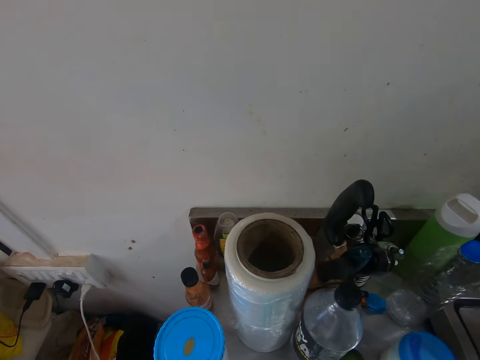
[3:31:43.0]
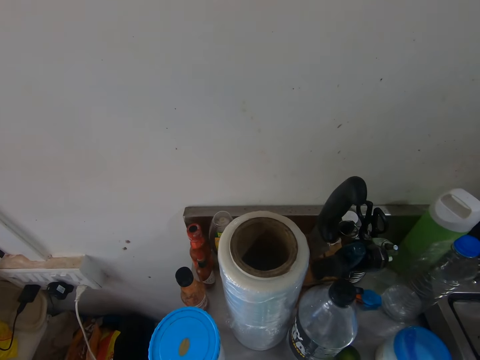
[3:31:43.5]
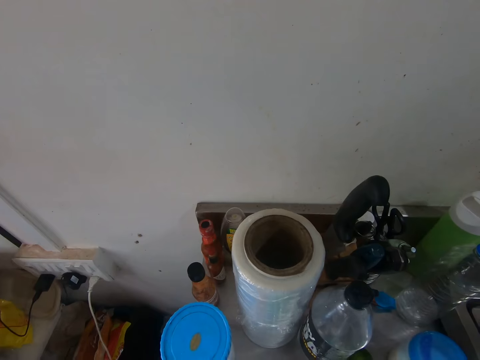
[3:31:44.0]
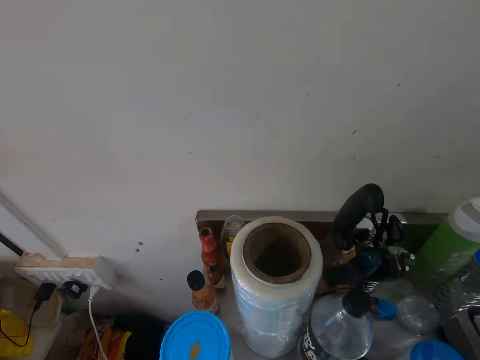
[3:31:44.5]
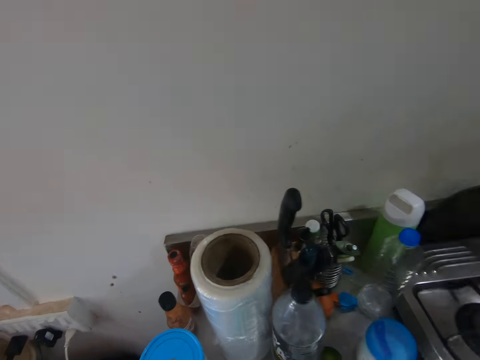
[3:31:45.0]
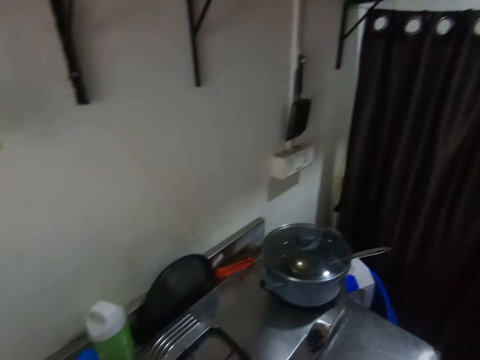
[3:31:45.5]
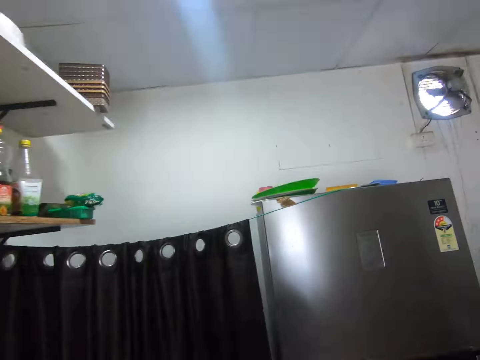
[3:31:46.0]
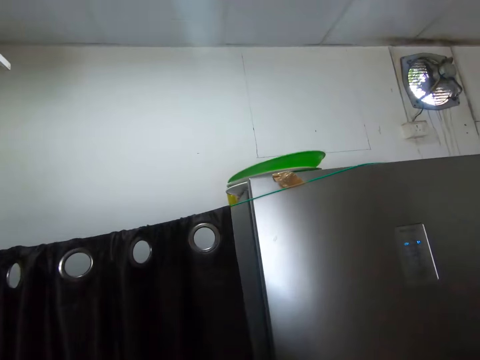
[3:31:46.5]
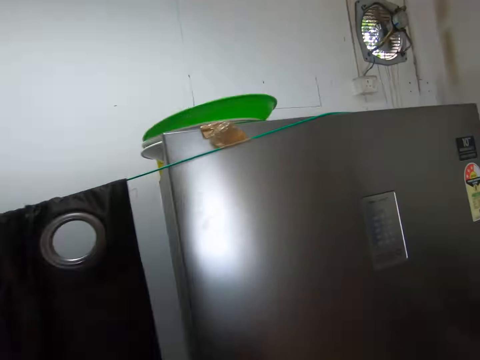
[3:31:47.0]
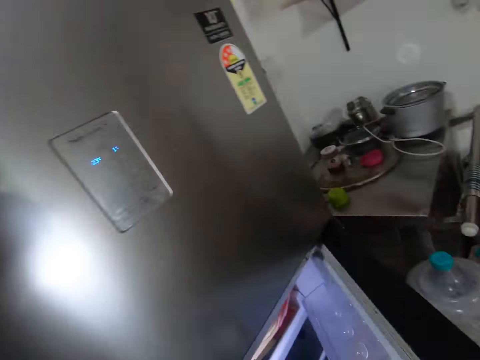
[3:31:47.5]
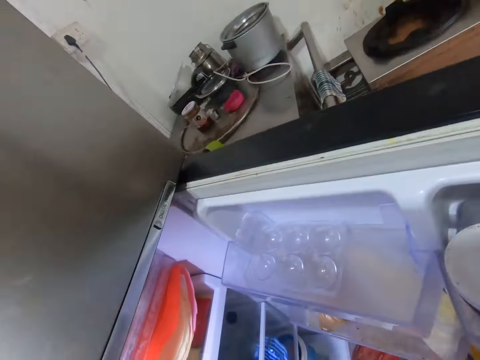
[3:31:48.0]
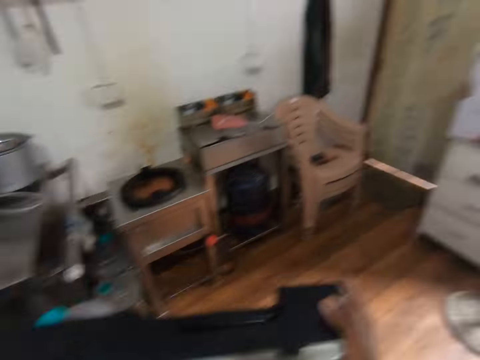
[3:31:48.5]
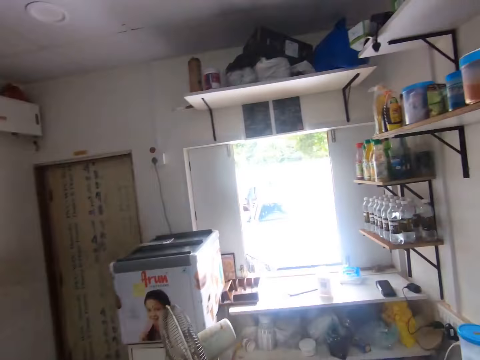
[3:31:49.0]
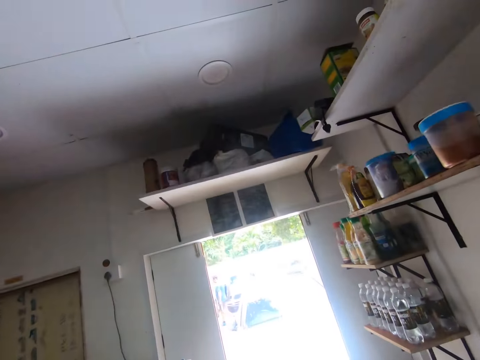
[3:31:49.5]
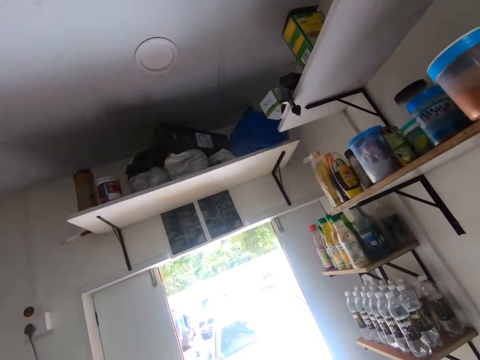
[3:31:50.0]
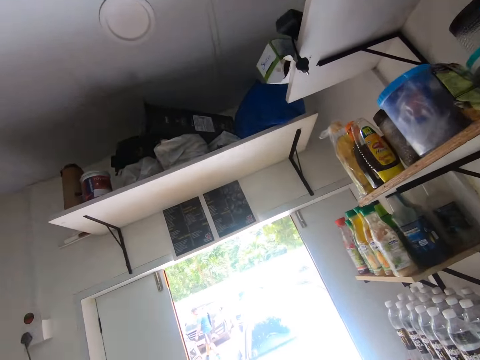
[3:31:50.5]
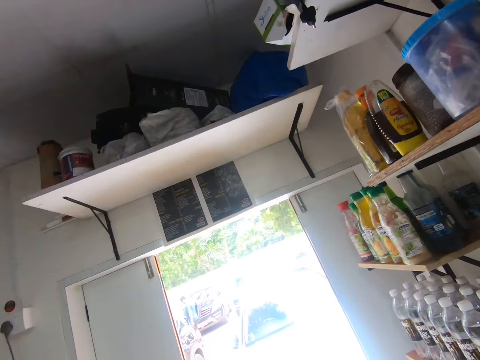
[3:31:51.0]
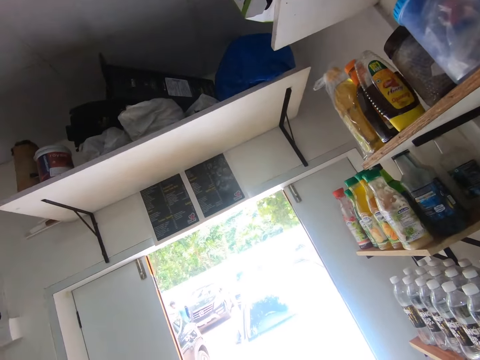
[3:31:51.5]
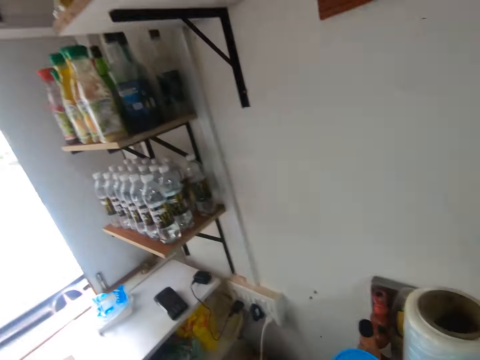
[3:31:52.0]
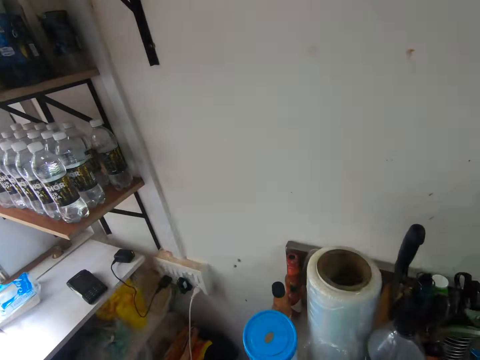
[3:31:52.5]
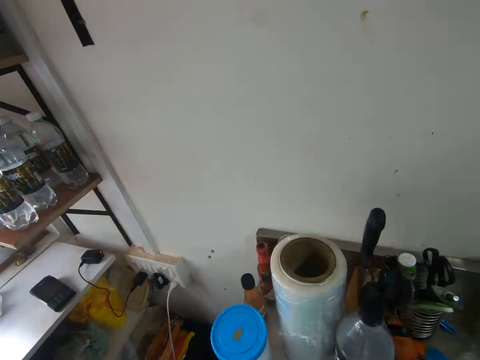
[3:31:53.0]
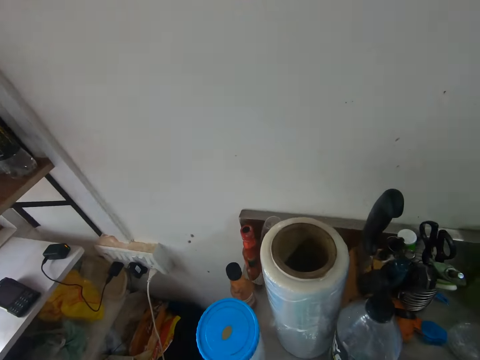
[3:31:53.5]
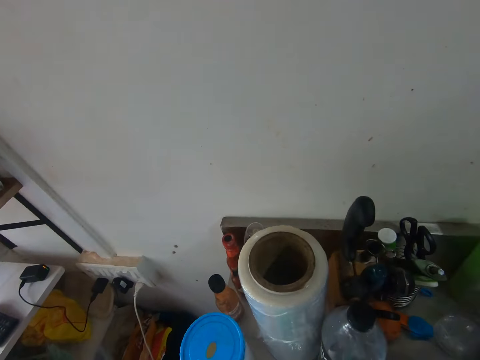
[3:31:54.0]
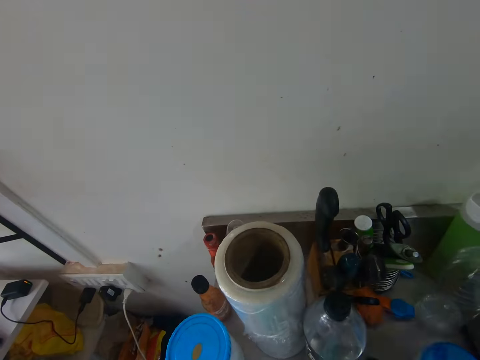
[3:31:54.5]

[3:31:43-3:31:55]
The camera wearer opens the fridge. They look inside the fridge. They walk in the kitchen.

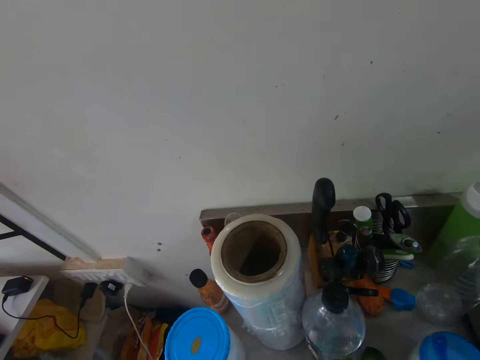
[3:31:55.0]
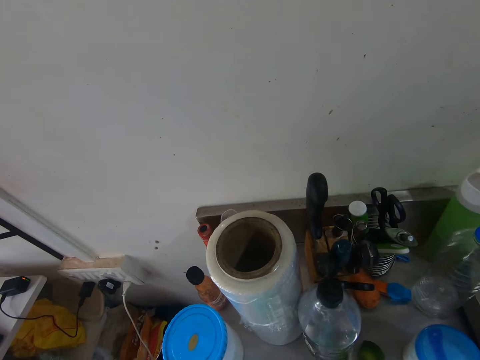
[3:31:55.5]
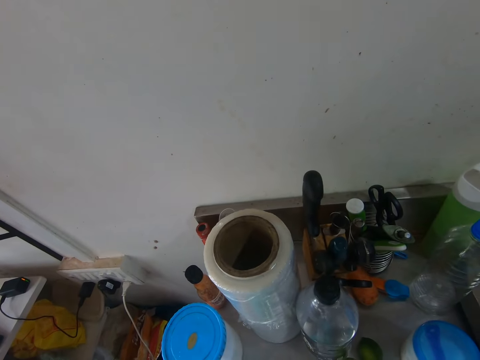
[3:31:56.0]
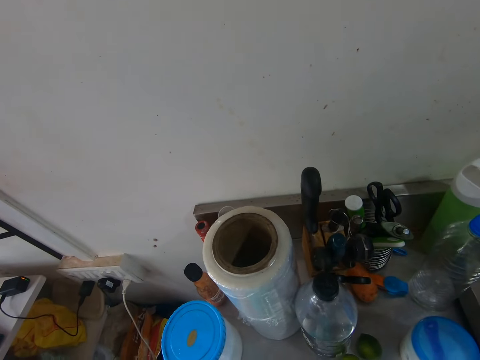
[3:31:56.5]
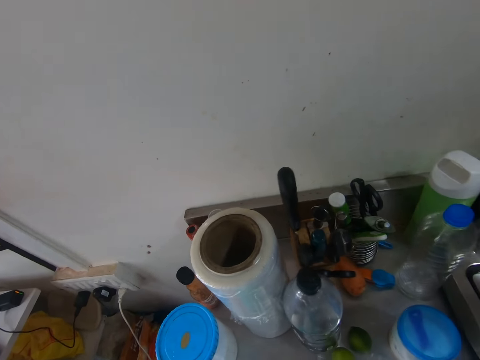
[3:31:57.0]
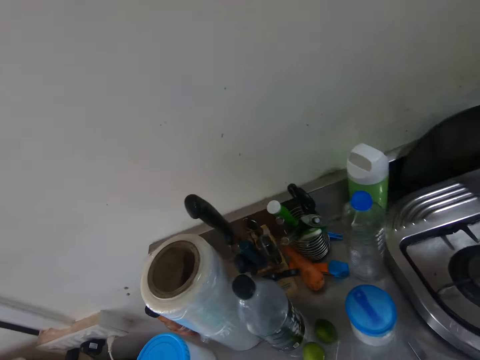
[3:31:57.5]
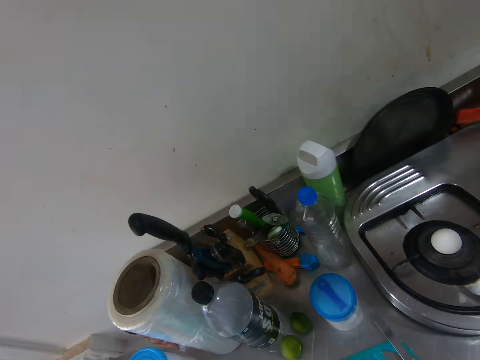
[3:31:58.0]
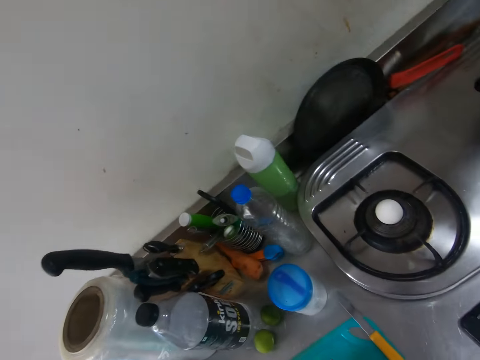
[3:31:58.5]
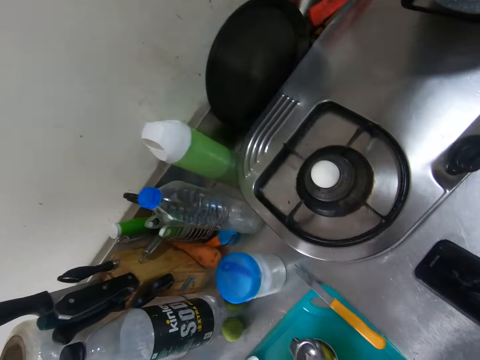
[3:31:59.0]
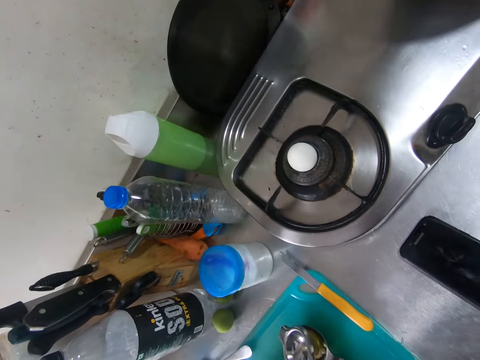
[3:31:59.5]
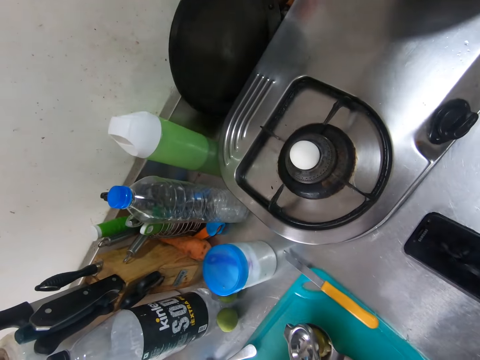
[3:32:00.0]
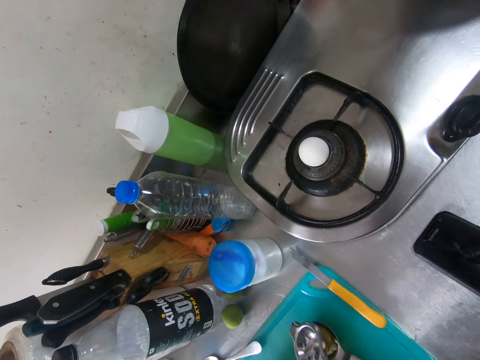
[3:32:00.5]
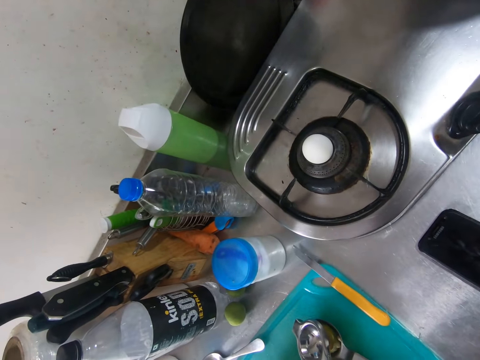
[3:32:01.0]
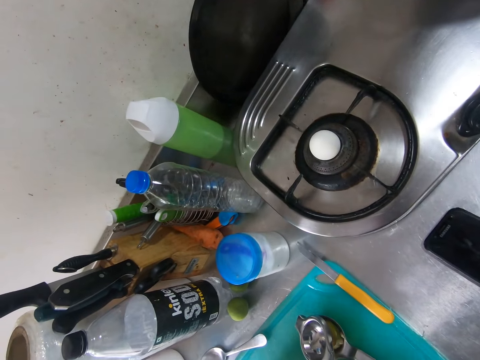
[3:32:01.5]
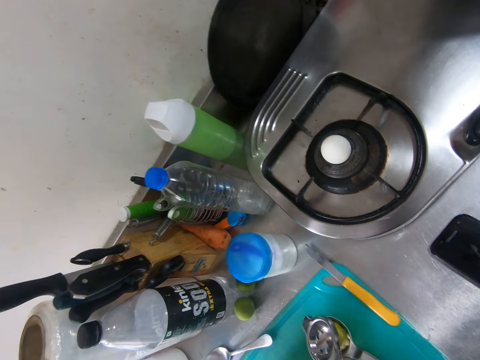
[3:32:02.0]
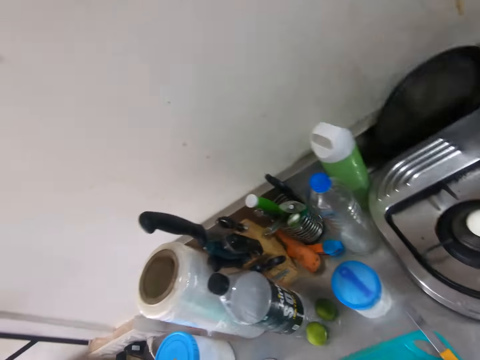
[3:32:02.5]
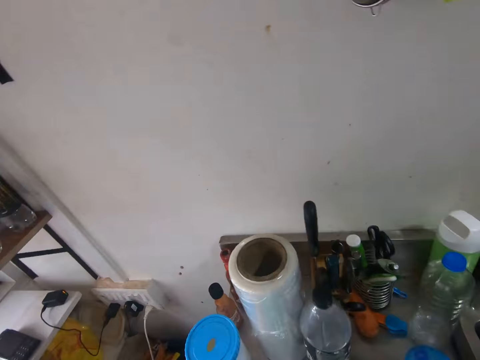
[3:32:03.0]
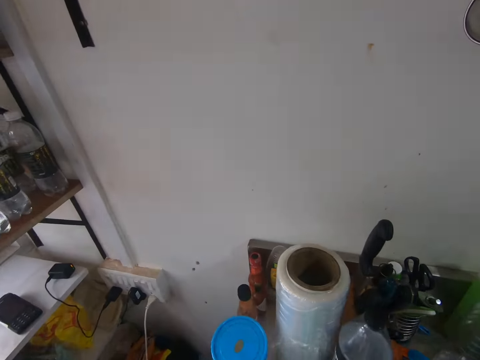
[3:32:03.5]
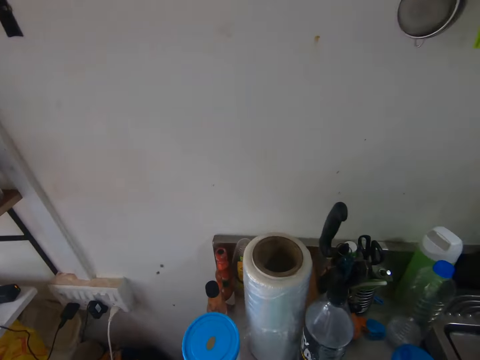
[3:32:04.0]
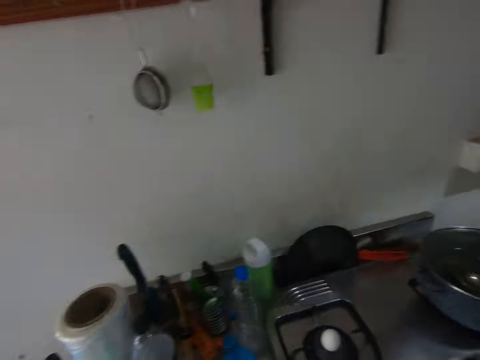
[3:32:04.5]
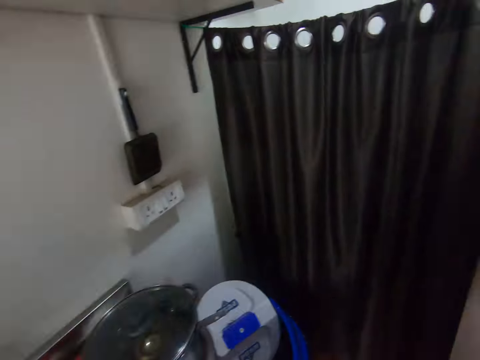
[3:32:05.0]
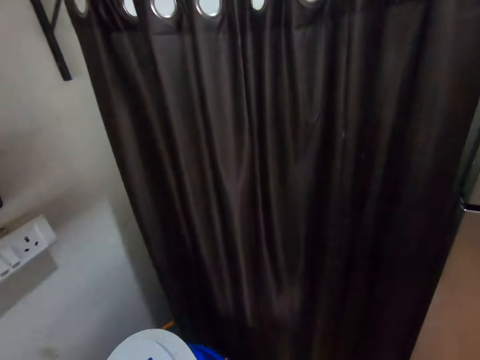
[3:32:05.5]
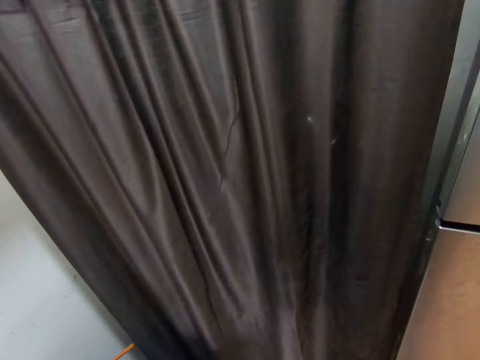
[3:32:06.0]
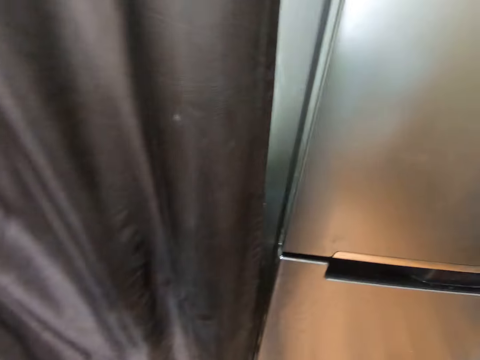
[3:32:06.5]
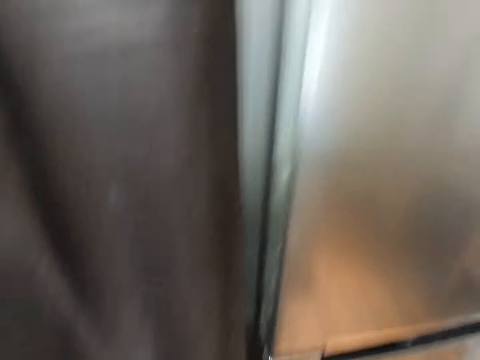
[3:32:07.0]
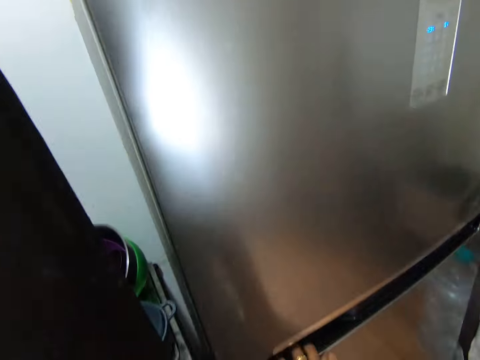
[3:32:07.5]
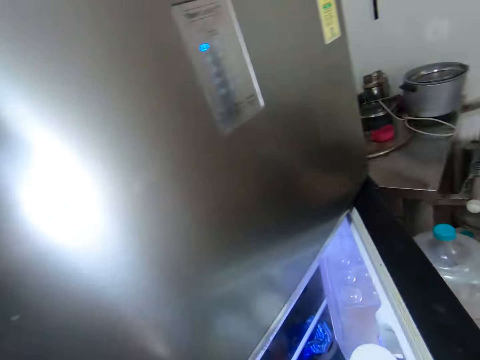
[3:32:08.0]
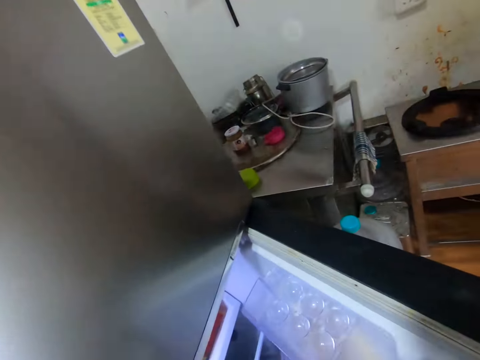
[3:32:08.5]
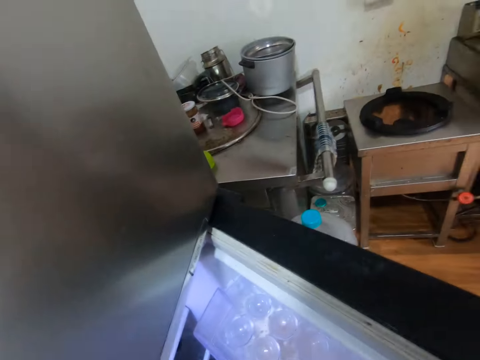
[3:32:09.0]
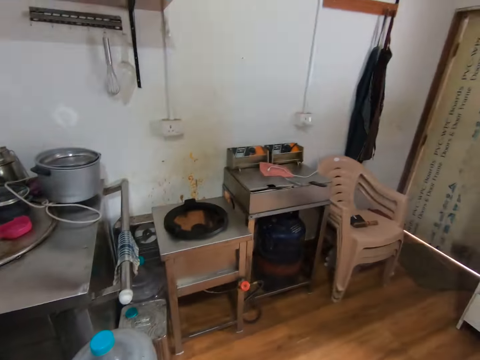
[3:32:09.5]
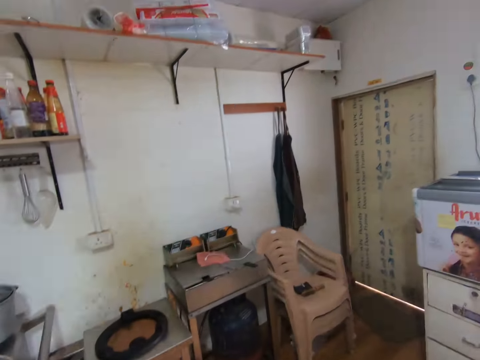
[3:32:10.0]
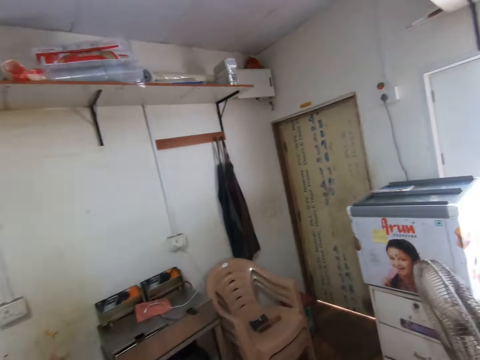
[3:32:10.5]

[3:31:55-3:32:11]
The camera wearer squeezes a lemon. He looks at his phone. He squeezes the lemon. He opens a fridge with his right hand.
